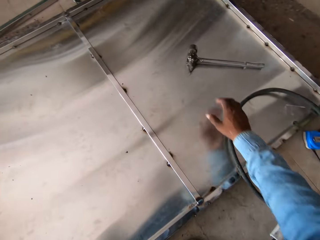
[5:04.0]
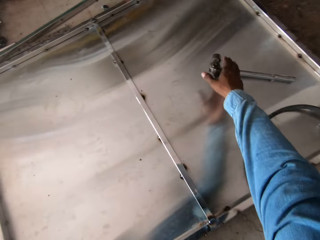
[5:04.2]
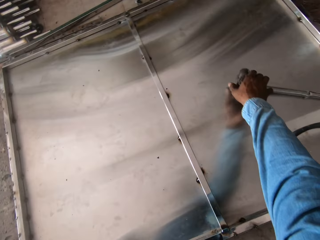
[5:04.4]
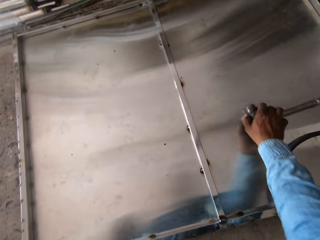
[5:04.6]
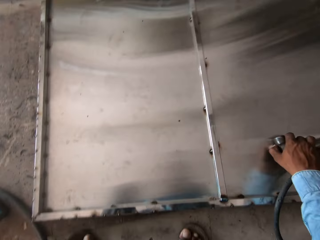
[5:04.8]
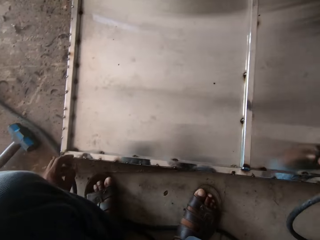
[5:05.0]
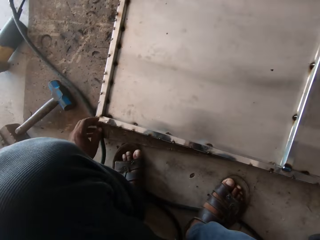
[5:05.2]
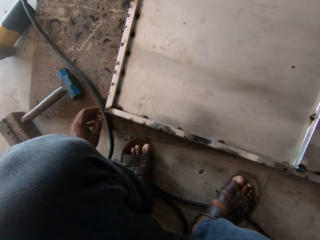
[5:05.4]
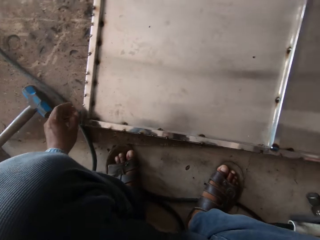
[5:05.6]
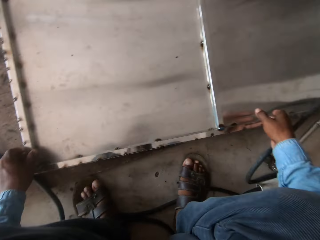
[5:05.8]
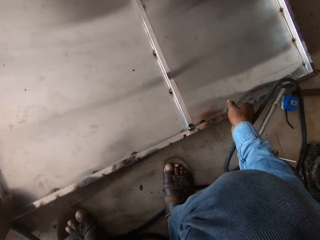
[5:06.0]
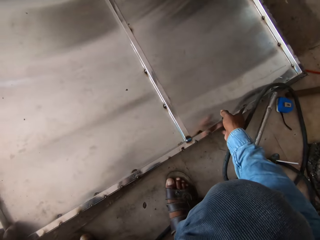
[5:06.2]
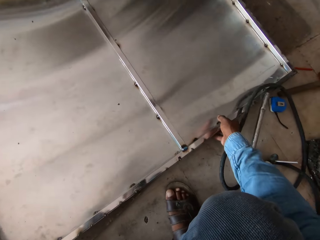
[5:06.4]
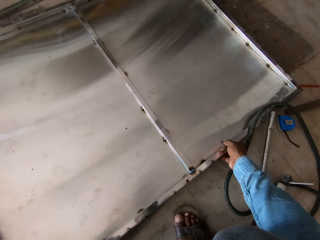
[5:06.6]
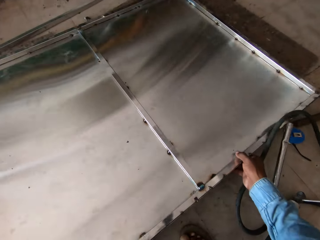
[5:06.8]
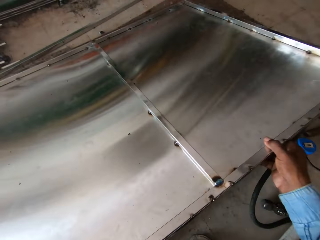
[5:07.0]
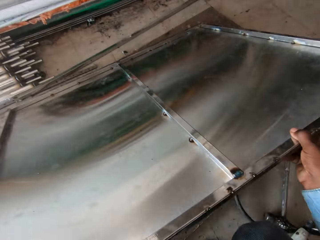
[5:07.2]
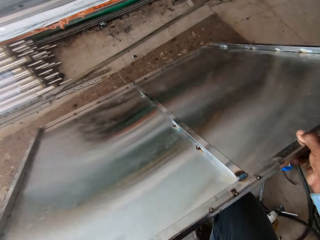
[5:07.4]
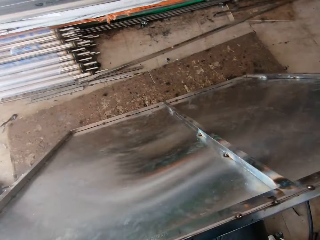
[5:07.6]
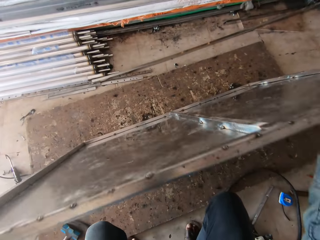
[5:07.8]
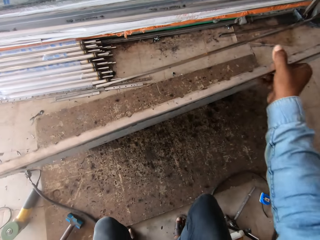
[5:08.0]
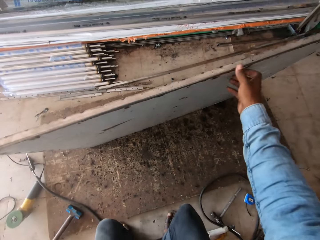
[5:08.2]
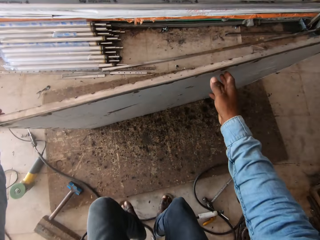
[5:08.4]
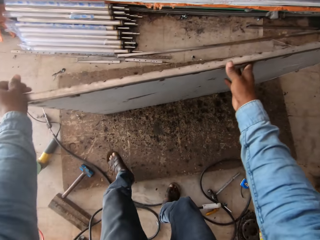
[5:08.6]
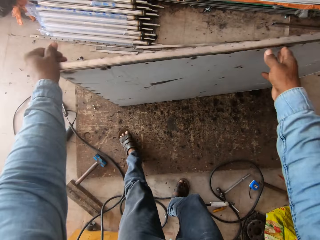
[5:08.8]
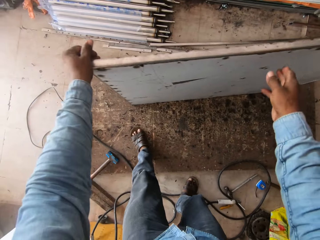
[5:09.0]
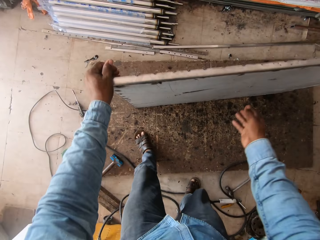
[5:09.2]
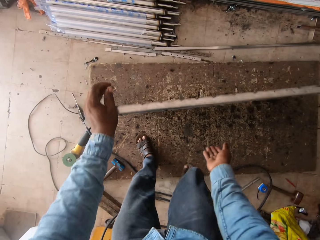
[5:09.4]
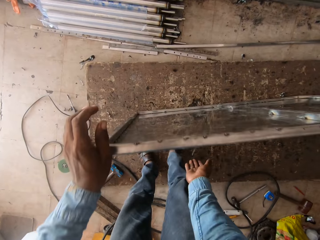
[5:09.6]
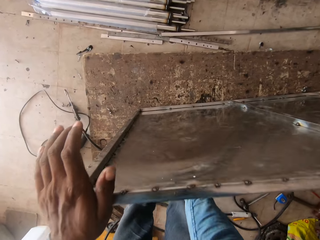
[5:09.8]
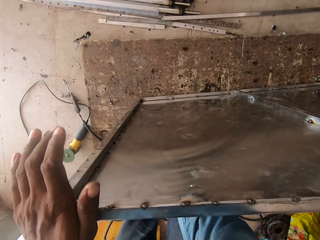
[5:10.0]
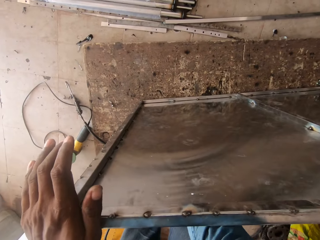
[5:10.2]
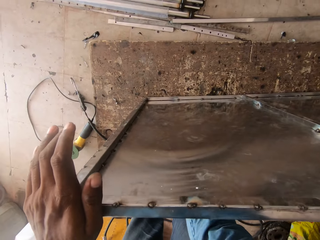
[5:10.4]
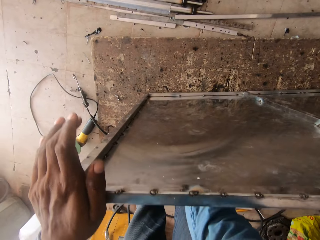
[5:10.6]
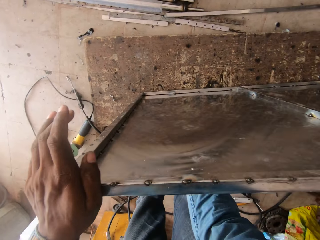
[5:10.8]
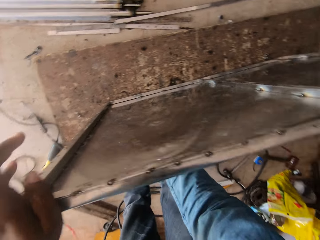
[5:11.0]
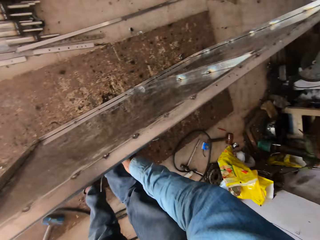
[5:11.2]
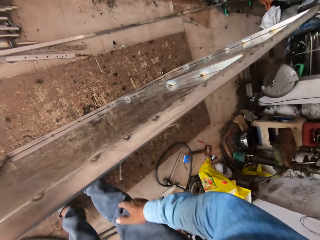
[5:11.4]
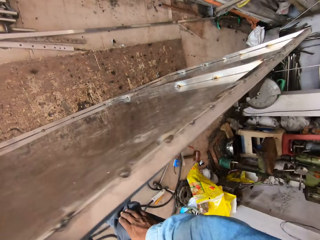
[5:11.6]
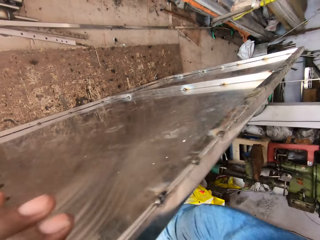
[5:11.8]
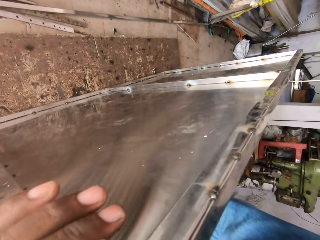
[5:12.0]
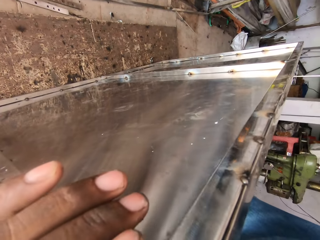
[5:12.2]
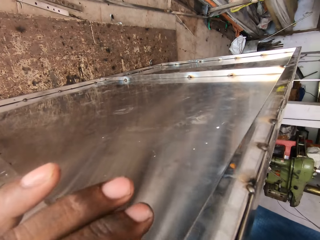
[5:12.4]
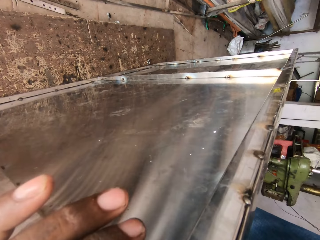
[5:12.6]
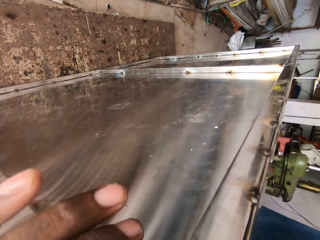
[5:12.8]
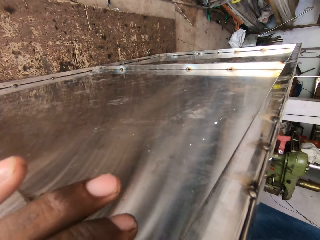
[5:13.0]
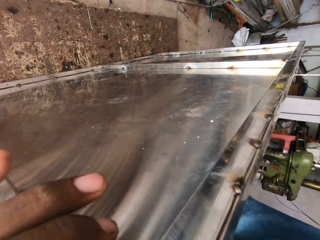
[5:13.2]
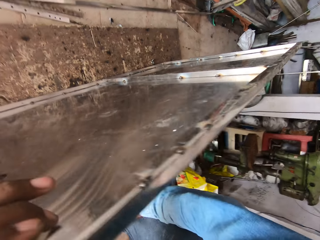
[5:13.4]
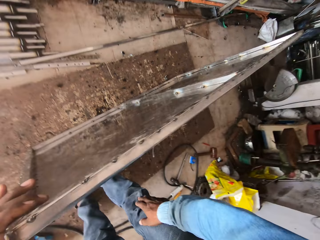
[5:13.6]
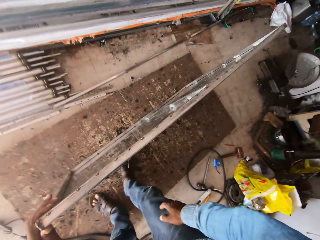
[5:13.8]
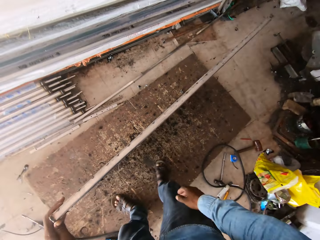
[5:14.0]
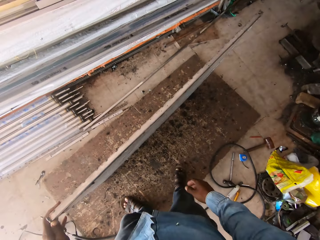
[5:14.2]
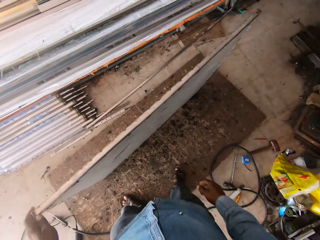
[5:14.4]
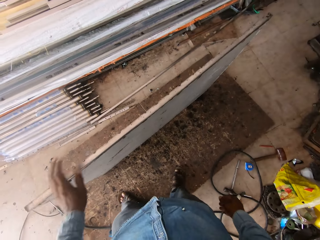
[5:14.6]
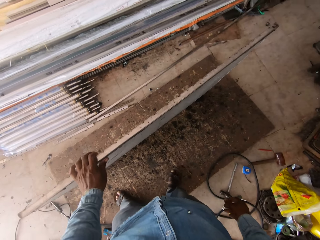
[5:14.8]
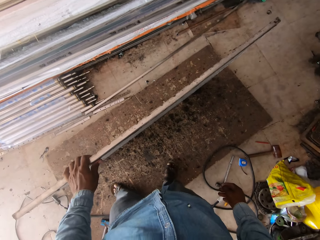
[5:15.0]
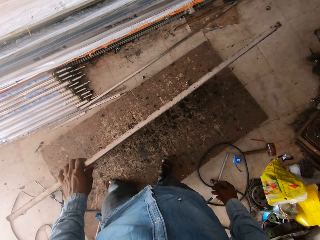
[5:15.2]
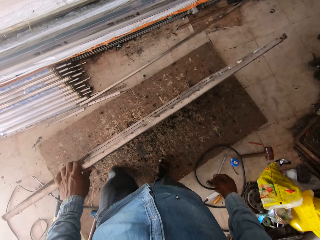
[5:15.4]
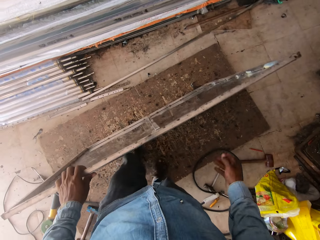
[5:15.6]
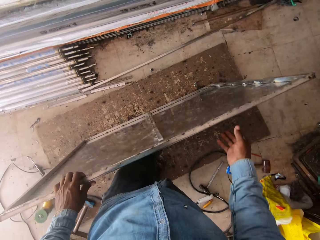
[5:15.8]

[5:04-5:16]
The camera wearer removes the grinder on the sheet. They put the electrode holder on the floor. They hold the hammer. They raise the sheet. They hold the metal bar rack. They hold the rack with both hands. They bang the sheet.

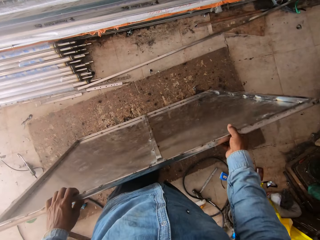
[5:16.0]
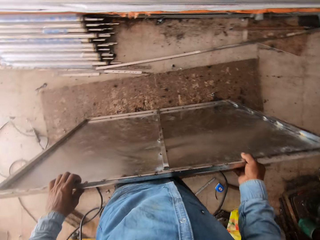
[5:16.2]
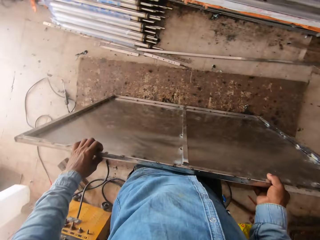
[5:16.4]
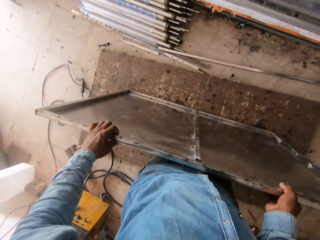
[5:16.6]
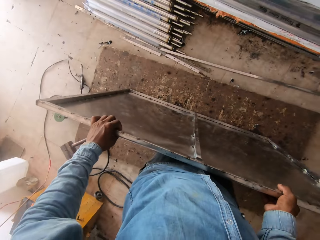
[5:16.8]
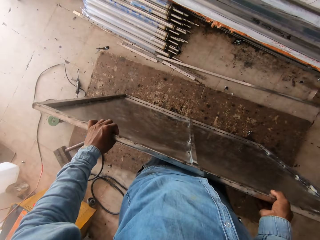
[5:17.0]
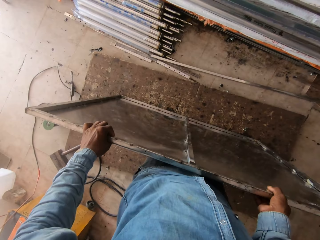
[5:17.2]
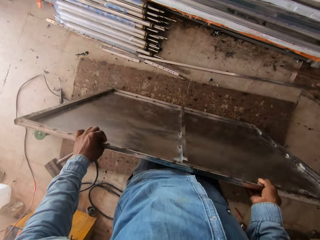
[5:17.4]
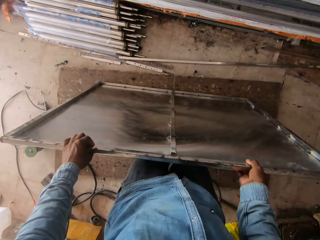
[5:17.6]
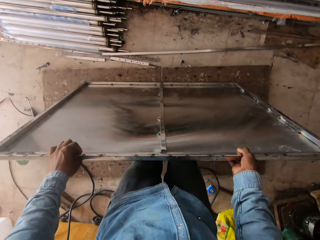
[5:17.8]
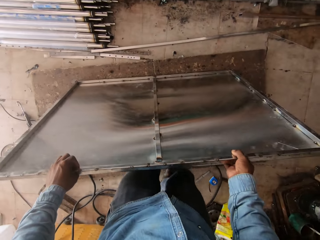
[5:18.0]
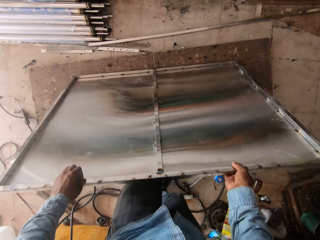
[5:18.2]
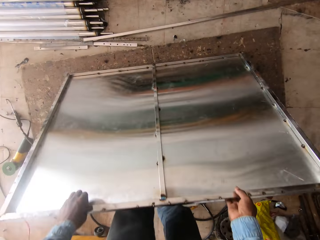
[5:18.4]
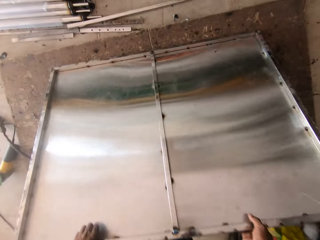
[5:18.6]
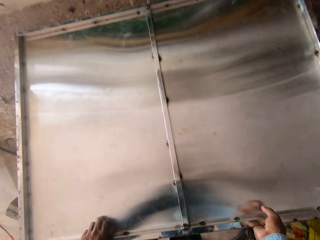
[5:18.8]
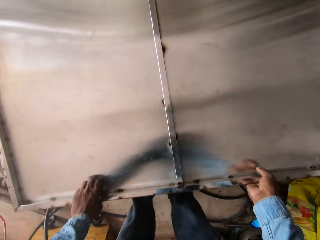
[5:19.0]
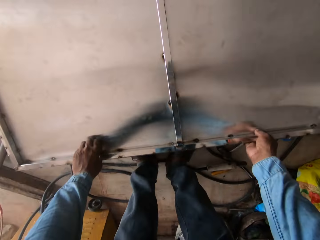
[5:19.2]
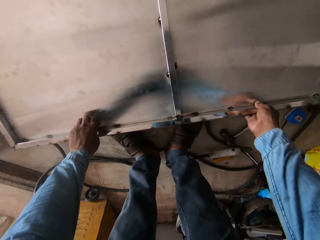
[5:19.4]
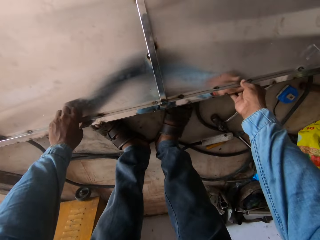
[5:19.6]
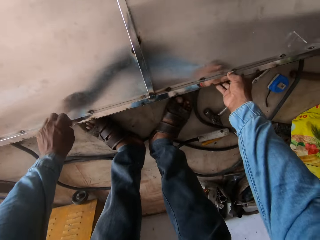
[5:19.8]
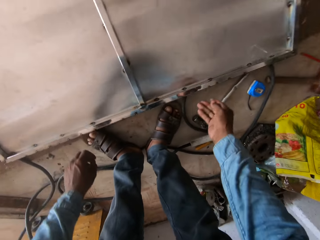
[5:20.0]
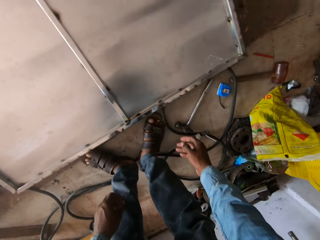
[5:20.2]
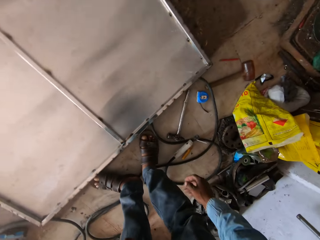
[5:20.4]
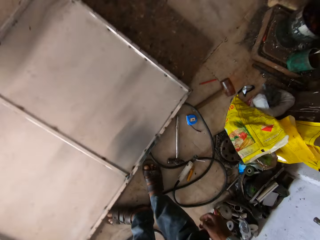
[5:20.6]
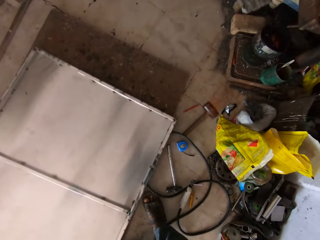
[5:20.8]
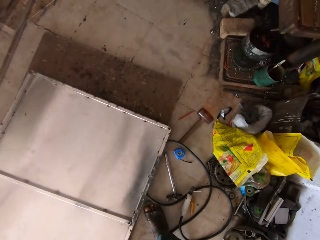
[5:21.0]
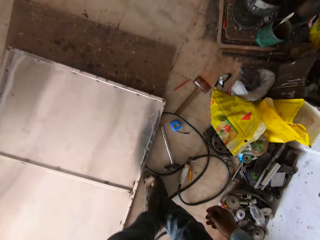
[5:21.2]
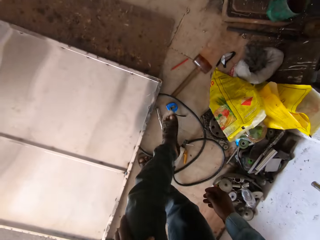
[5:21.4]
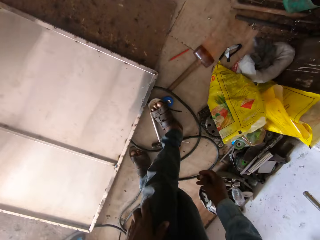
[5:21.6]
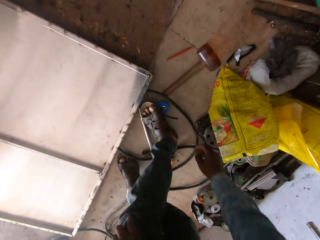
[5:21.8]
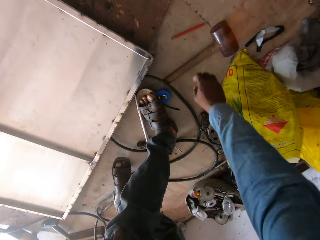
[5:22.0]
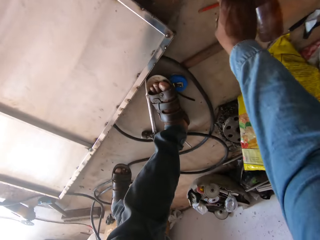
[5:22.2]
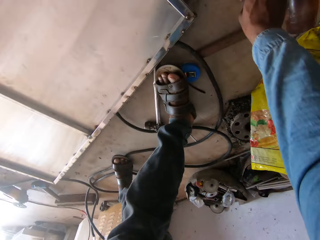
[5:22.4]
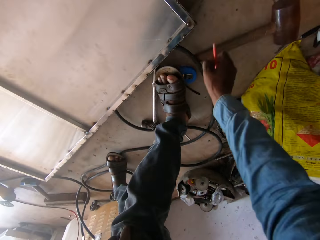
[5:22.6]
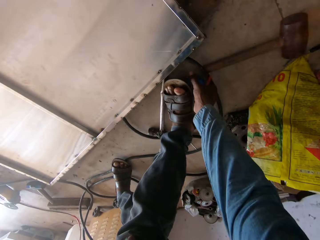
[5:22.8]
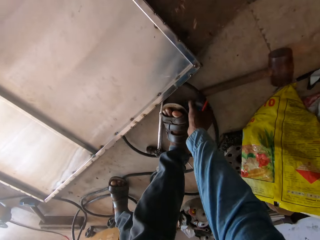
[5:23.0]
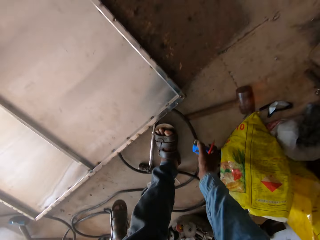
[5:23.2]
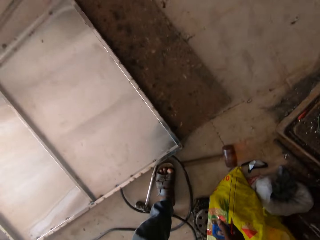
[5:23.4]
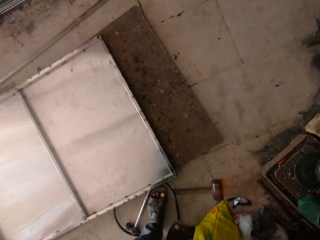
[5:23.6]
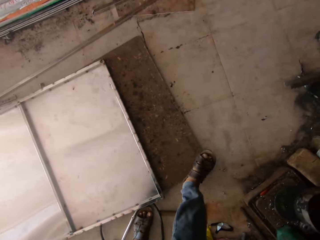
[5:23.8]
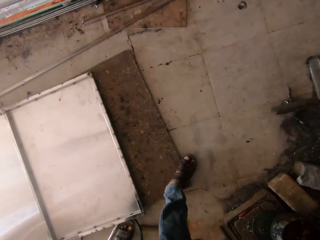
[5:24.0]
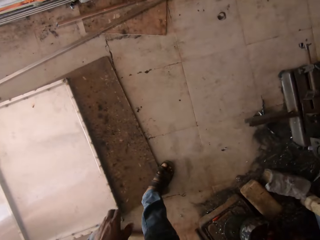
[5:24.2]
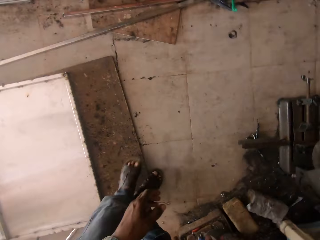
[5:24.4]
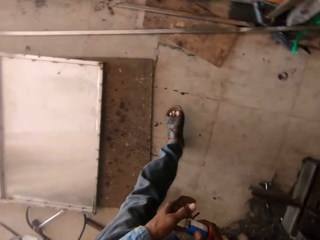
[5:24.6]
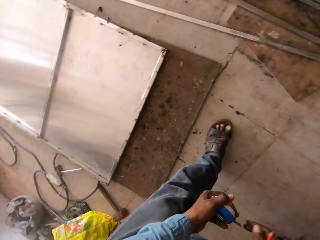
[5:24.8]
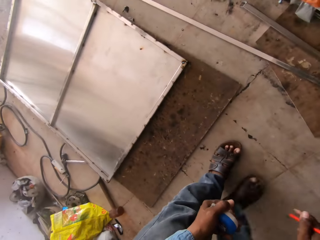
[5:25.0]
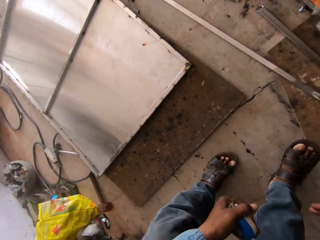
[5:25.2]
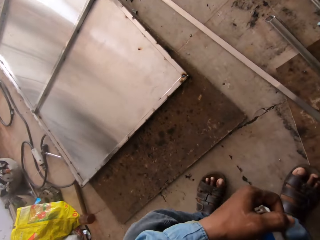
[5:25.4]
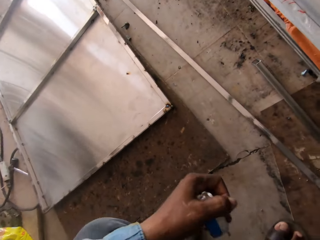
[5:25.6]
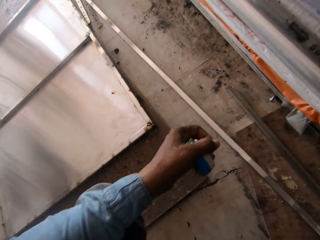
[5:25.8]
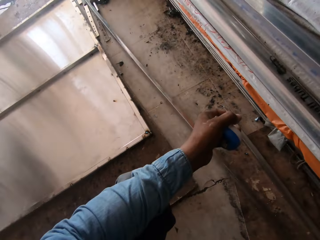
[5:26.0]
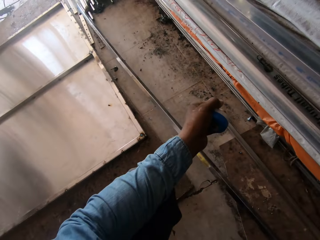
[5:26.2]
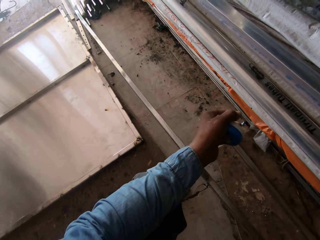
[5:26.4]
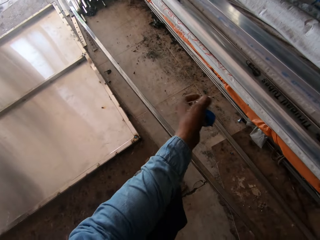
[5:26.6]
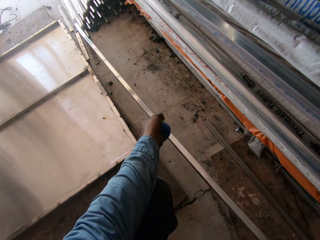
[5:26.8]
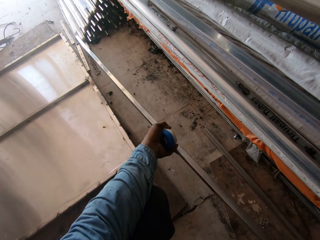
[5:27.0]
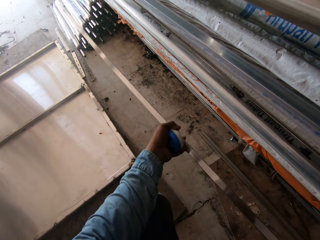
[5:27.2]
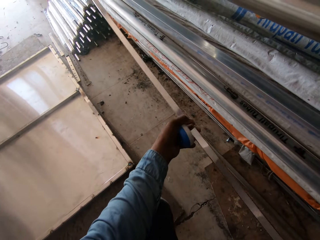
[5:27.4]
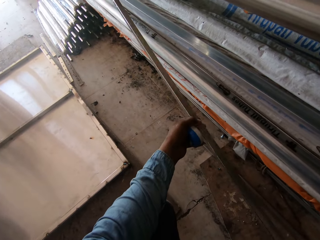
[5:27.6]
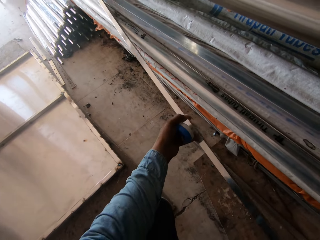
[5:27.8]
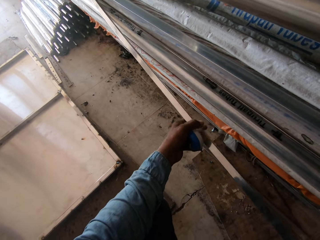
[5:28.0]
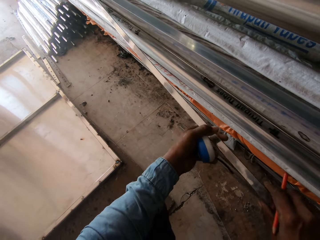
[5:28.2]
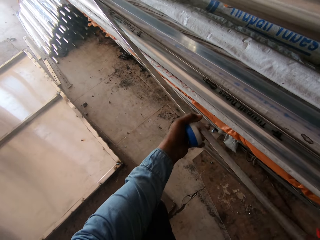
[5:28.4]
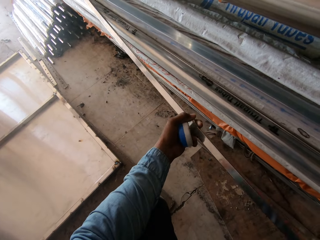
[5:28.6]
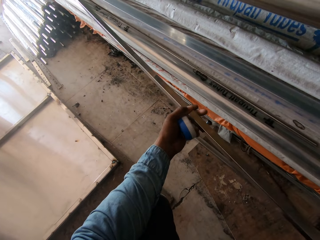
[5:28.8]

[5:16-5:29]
The camera wearer puts the sheet down. They put the rack on the floor. They walk. They hold the pencil. They hold the tape measure. They walk in the workshop. They take a metal bar. They hold the metal rod.
